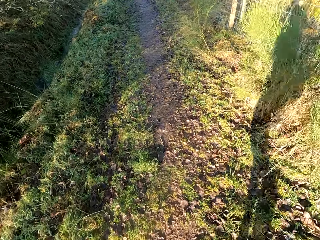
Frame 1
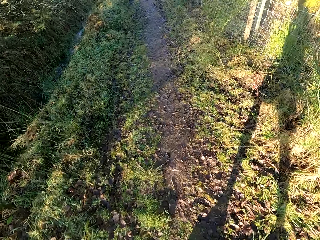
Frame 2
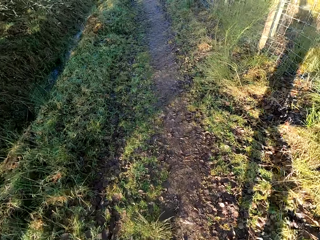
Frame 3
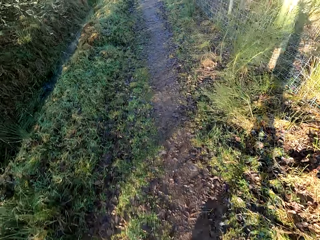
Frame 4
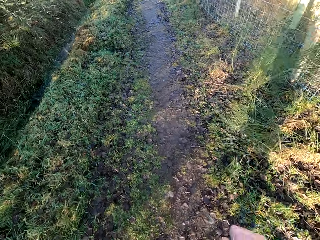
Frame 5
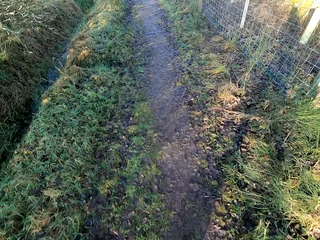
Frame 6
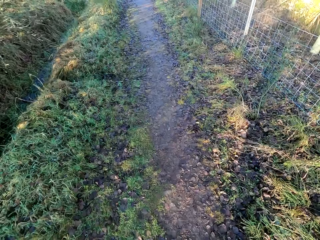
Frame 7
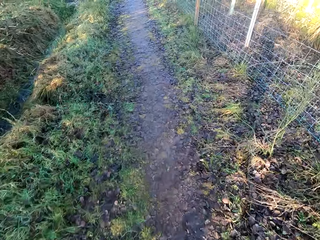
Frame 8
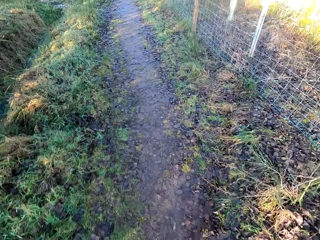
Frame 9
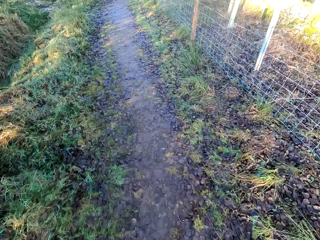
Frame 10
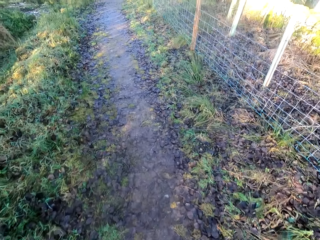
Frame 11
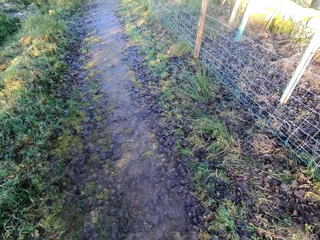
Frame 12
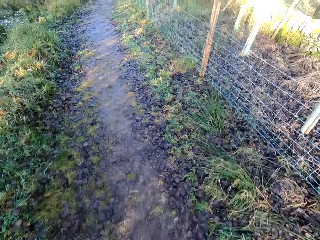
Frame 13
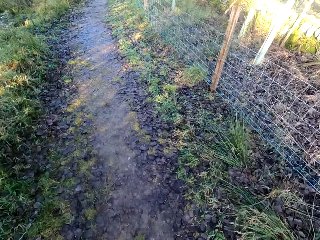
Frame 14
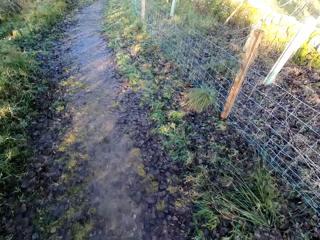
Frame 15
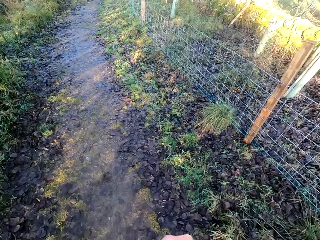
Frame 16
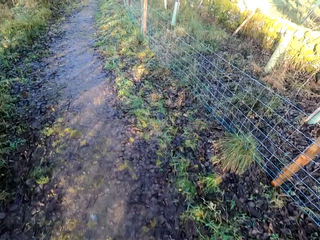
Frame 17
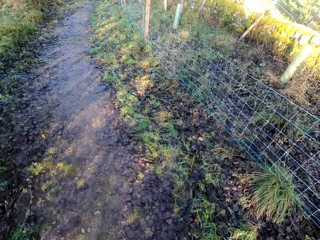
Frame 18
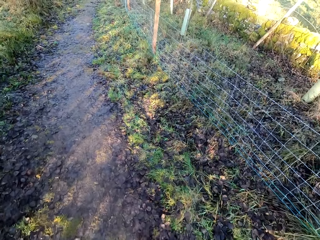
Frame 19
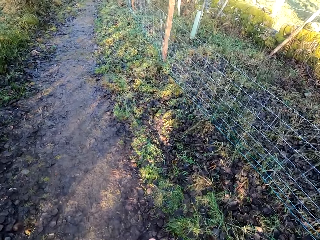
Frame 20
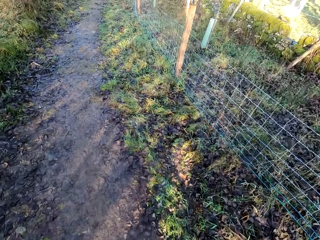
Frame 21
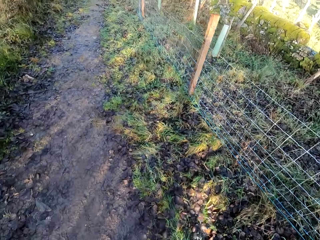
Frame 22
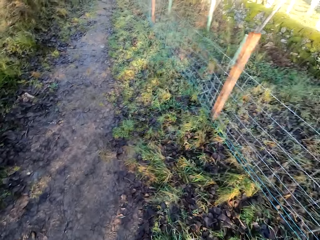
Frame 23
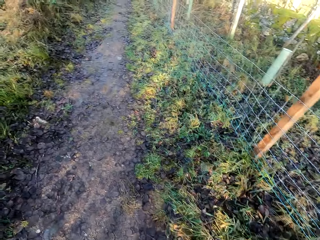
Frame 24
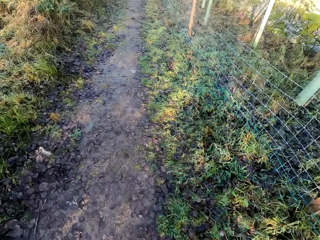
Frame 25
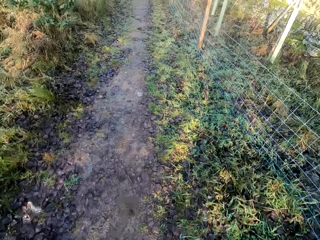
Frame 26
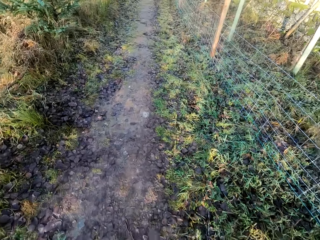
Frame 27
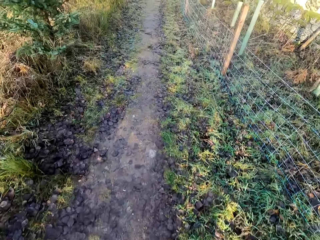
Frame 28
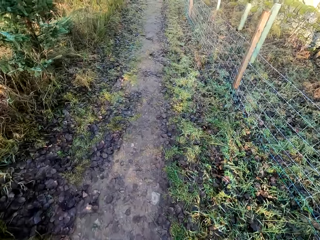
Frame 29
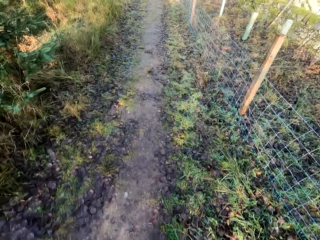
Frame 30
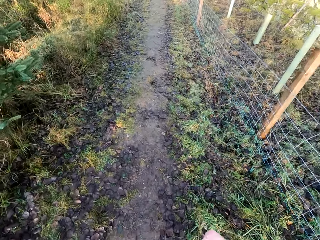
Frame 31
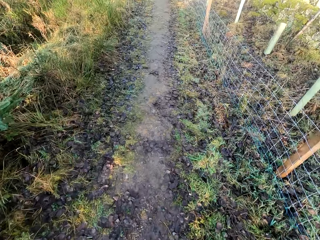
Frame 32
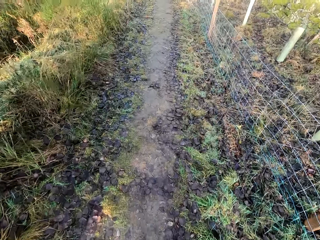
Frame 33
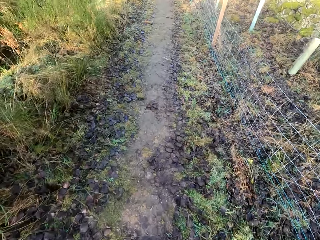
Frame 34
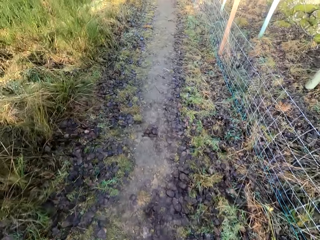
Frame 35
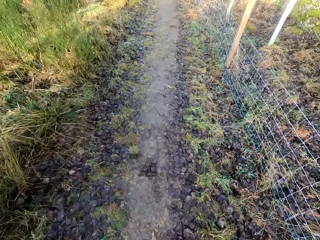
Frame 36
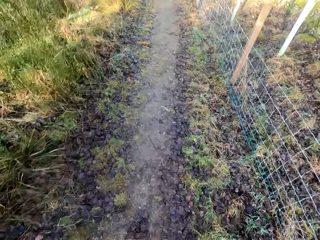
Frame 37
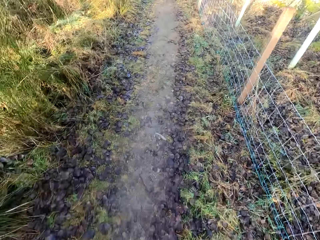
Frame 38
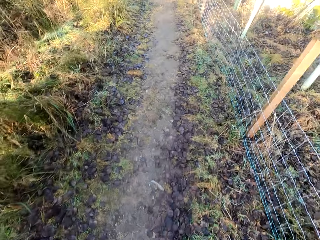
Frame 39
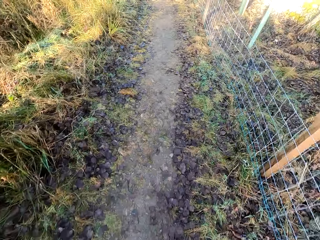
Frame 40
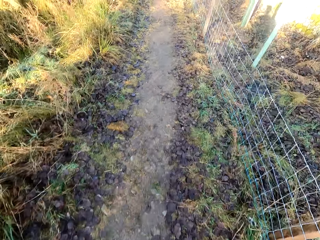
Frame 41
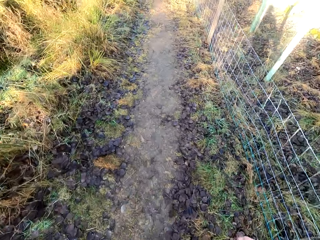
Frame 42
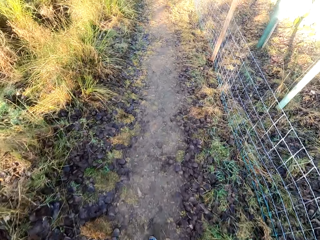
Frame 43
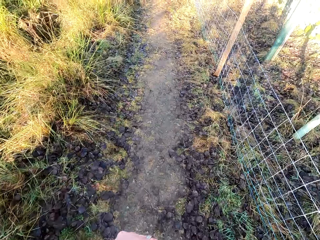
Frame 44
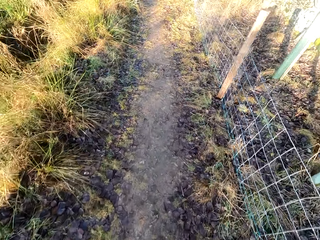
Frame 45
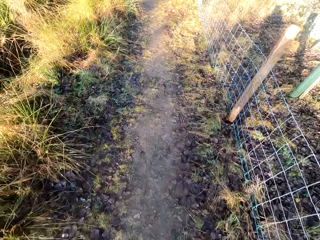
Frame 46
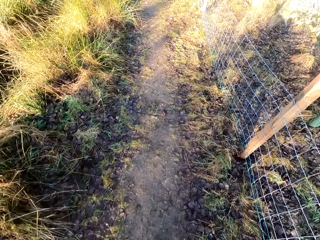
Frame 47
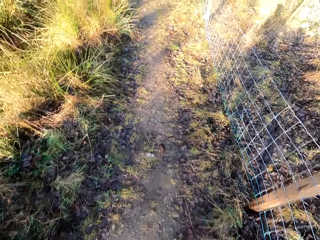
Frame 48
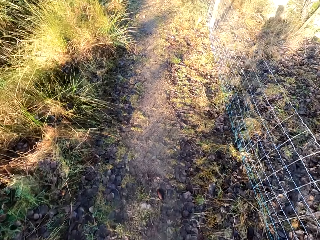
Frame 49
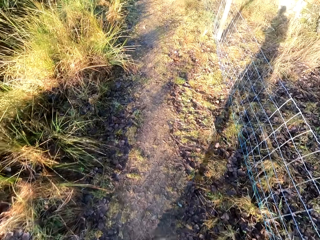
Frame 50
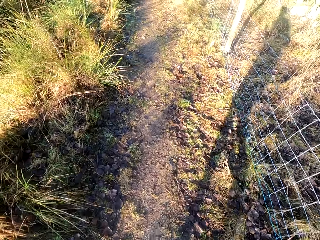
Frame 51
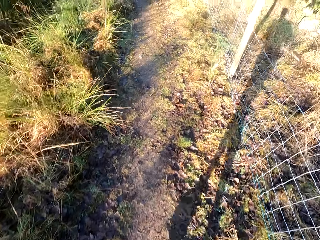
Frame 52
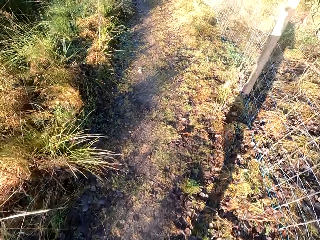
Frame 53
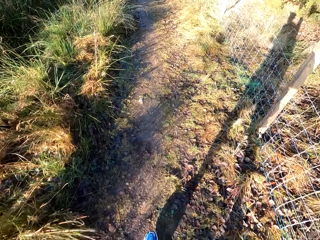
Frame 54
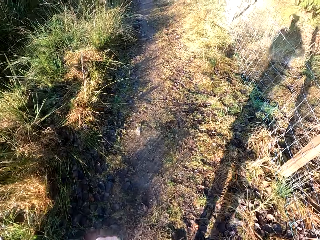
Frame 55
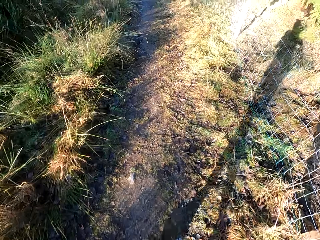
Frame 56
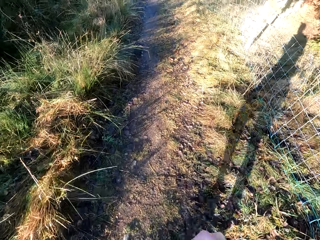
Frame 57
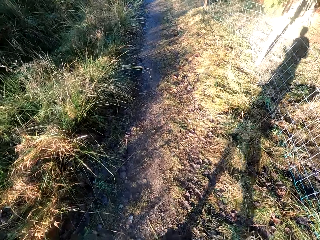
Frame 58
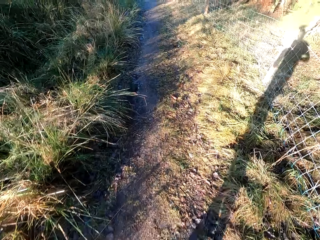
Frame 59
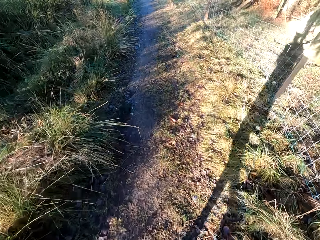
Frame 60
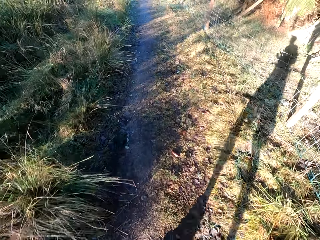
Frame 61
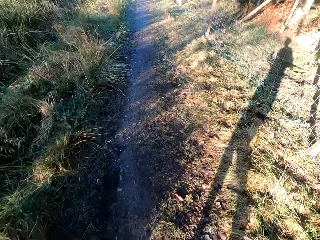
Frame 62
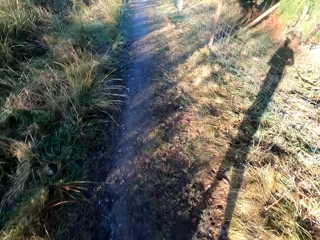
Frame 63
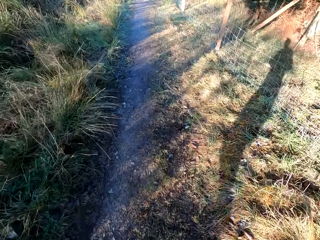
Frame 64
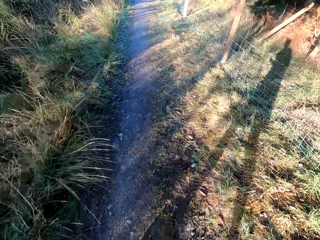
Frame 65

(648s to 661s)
The camera wearer runs across the compound.

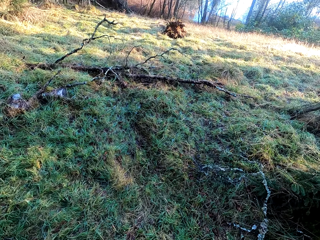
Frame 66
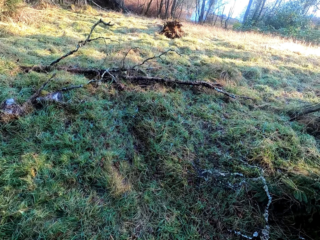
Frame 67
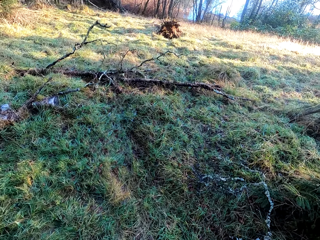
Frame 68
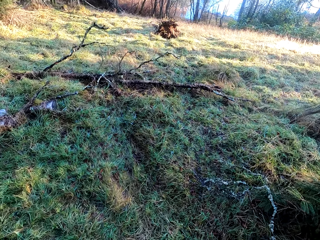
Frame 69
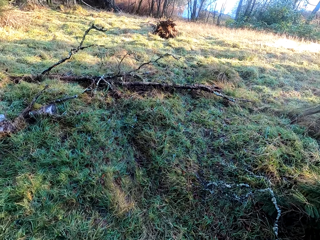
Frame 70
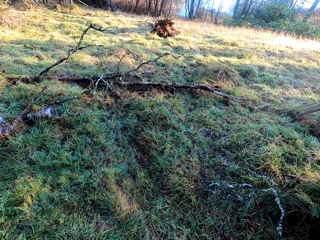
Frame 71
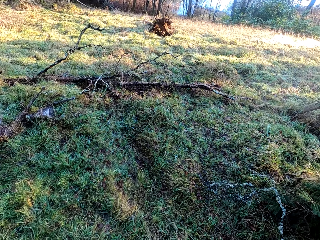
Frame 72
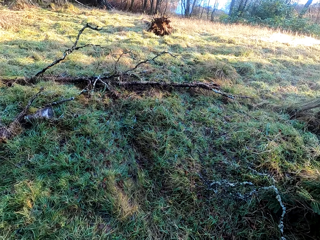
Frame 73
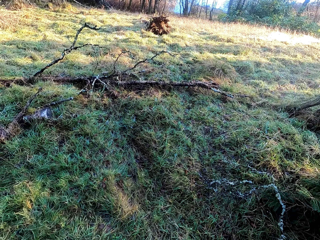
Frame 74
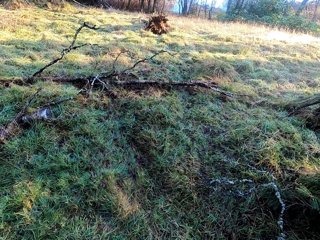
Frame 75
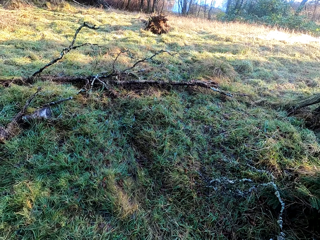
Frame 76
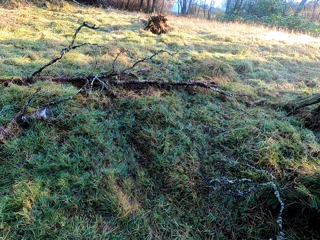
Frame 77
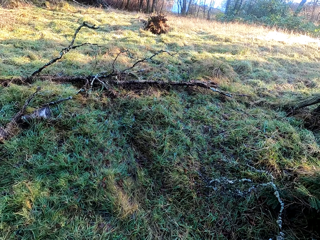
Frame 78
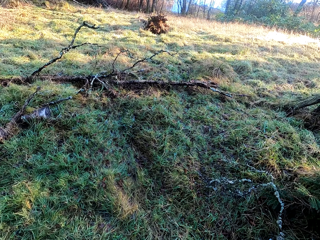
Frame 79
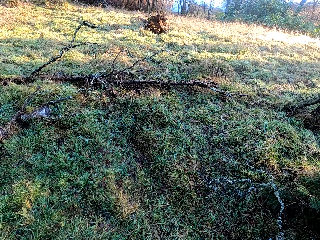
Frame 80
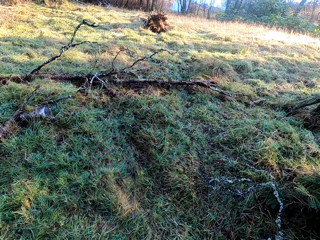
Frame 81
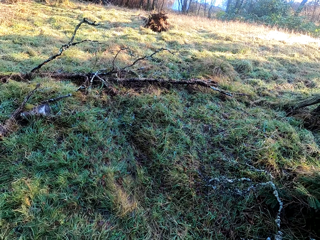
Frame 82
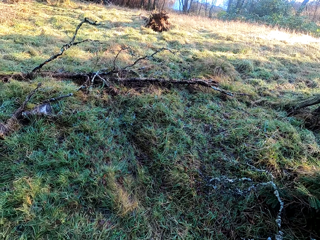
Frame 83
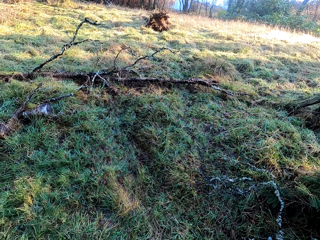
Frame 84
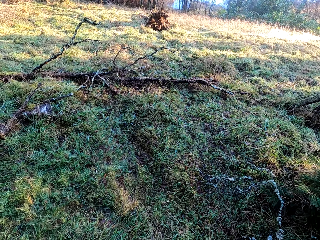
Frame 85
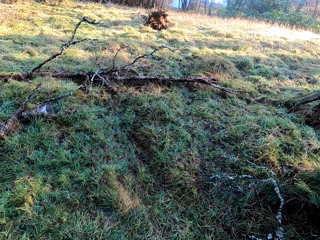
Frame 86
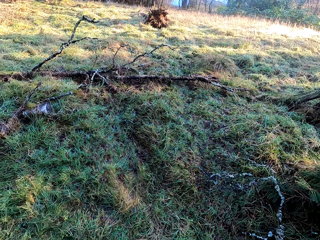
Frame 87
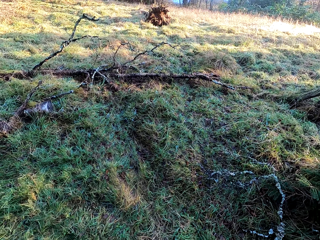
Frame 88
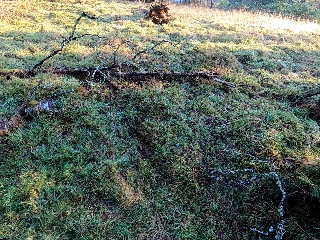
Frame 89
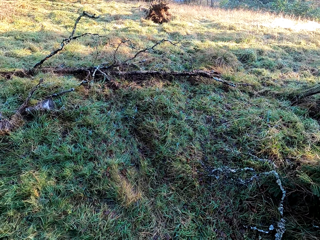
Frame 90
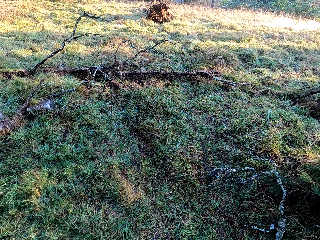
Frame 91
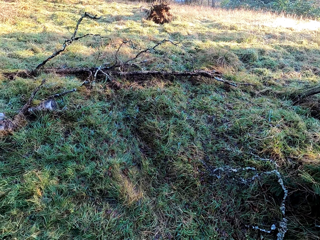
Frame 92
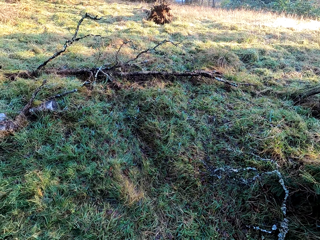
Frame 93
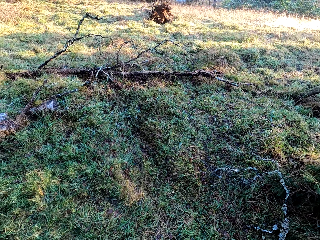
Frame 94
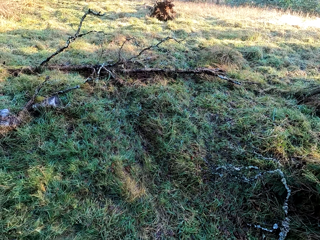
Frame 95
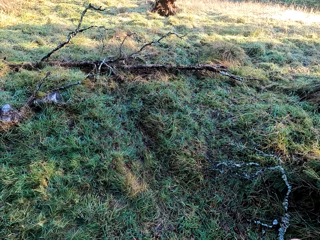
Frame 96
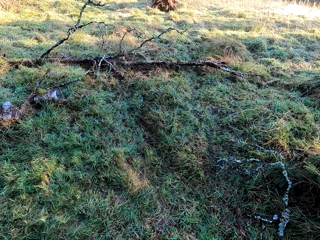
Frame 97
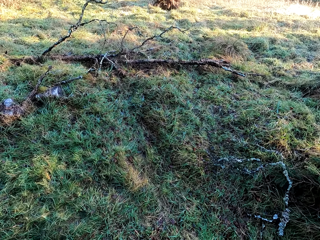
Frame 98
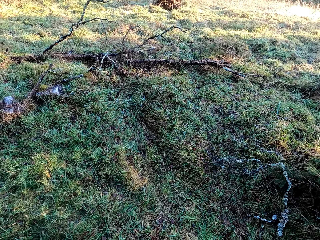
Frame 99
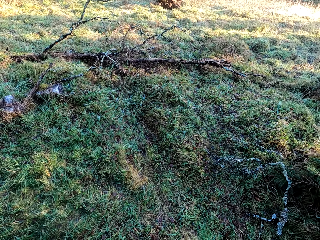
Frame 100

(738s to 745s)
The camera wearer looks around.

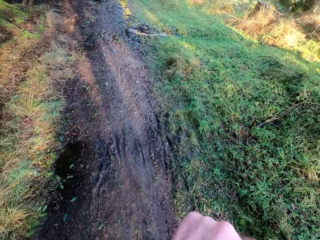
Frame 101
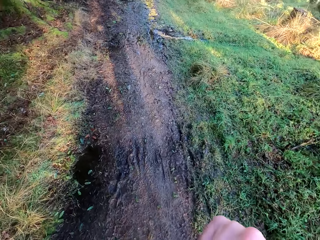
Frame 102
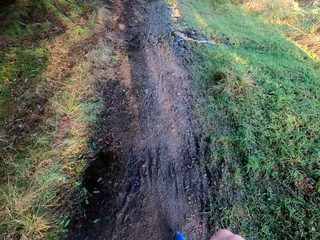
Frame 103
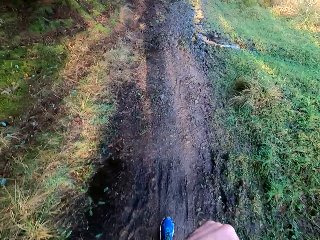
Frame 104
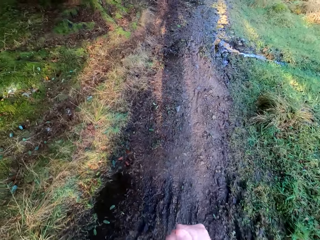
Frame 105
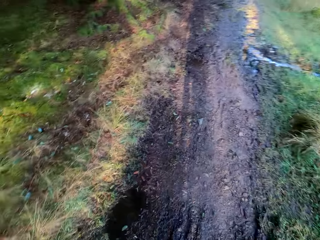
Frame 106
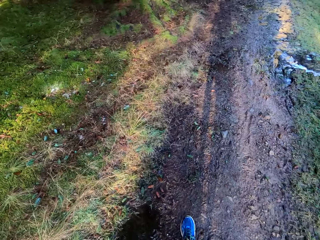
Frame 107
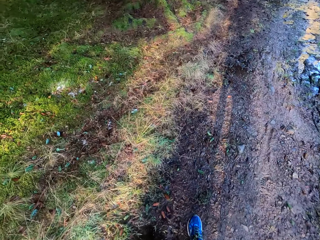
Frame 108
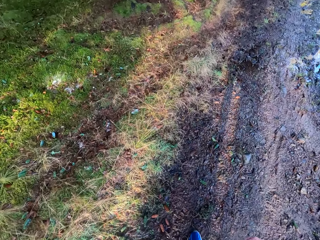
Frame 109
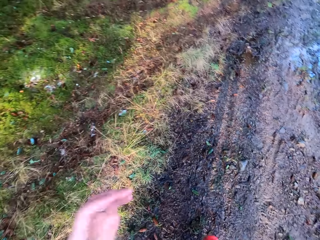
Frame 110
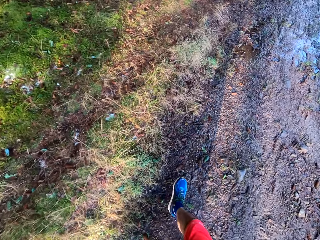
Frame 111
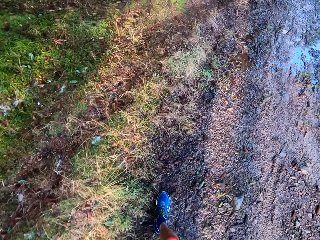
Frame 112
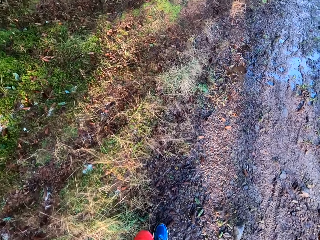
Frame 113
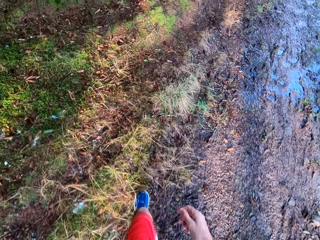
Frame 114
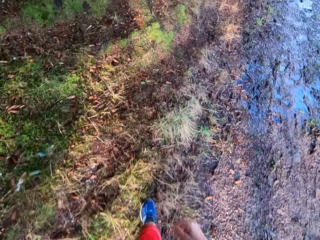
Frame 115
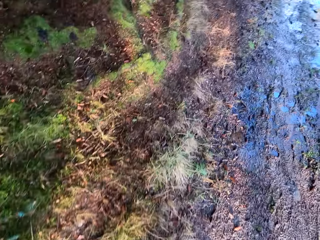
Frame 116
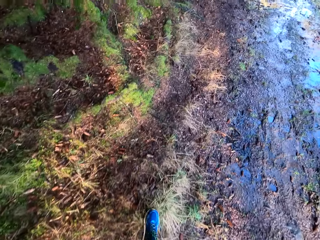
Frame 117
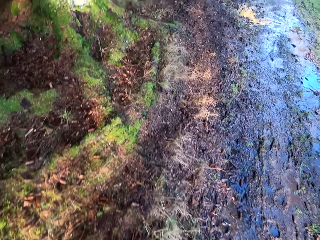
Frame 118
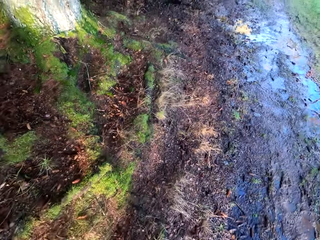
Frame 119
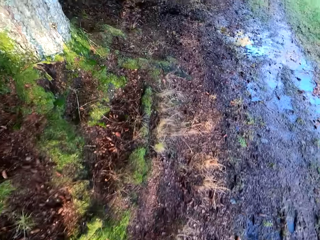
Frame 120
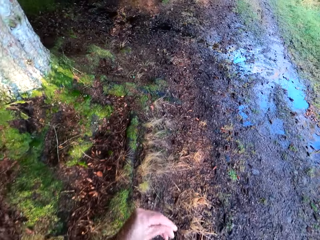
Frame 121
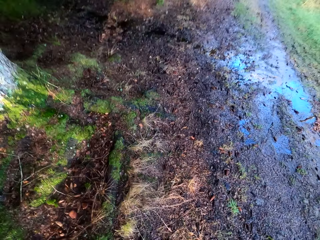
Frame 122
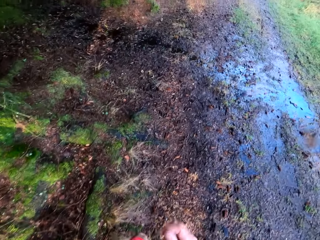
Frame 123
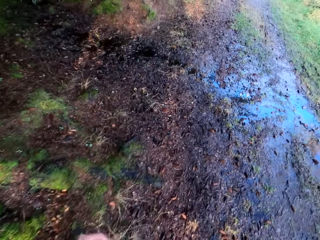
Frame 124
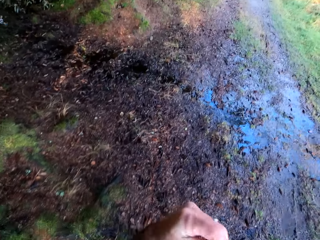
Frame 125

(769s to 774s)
The camera wearer walks around.
